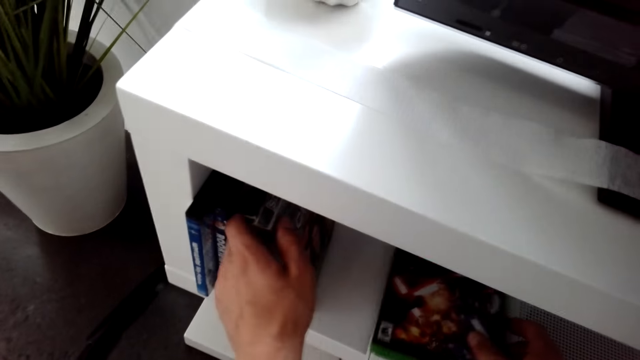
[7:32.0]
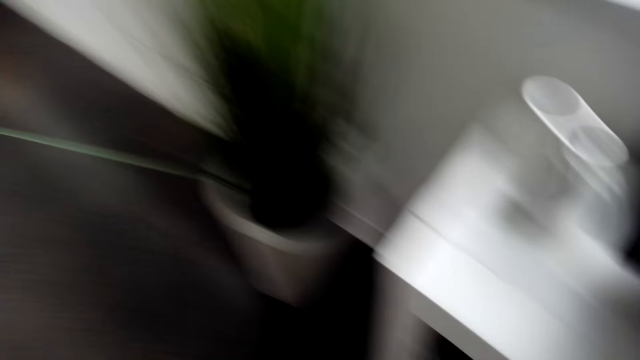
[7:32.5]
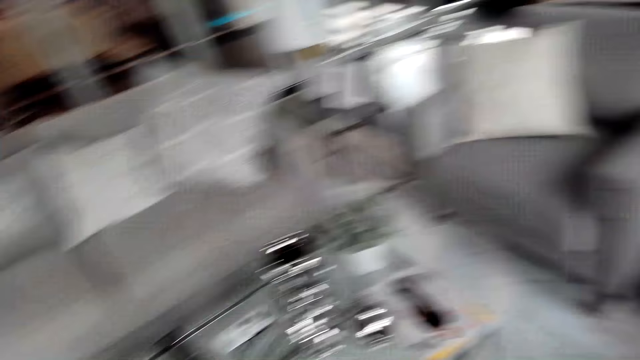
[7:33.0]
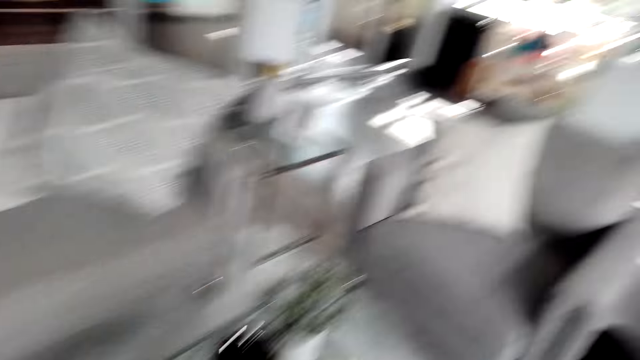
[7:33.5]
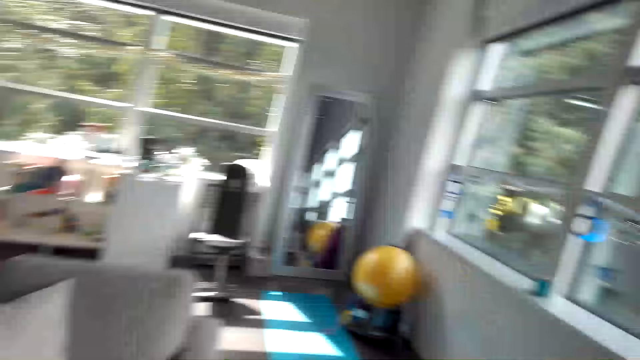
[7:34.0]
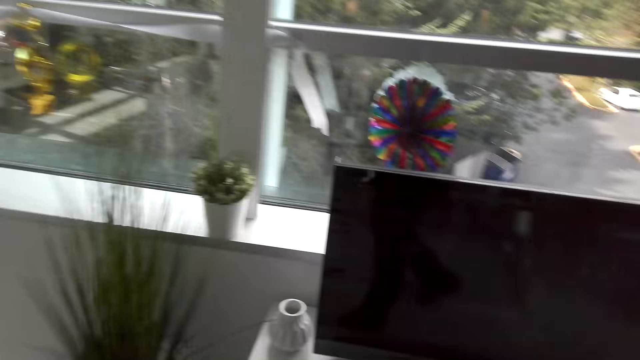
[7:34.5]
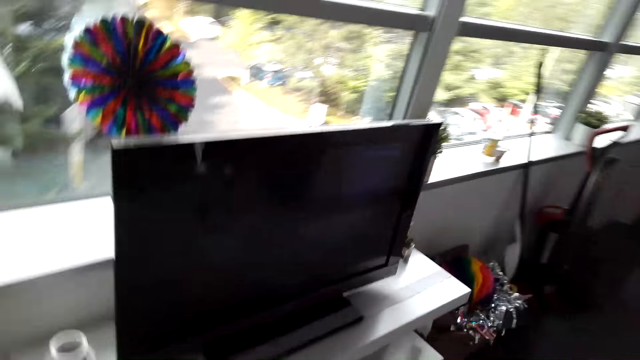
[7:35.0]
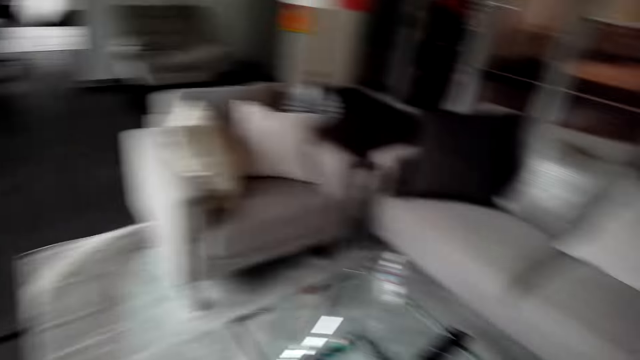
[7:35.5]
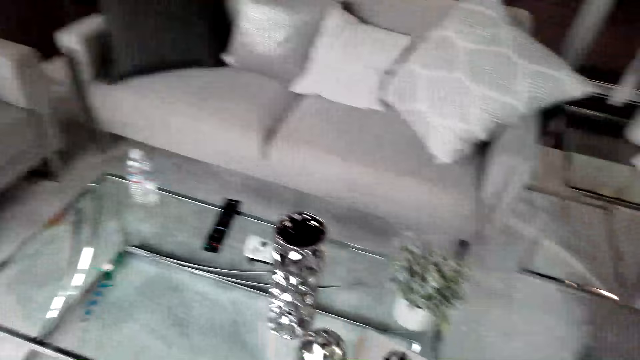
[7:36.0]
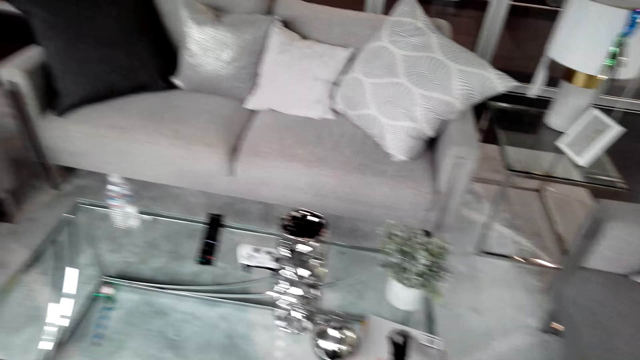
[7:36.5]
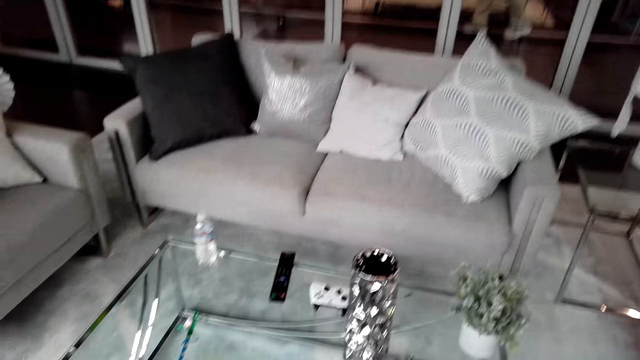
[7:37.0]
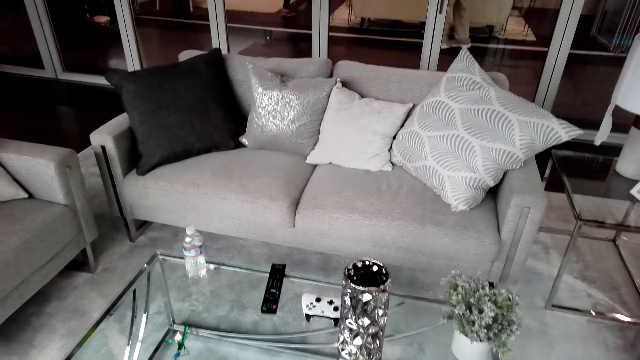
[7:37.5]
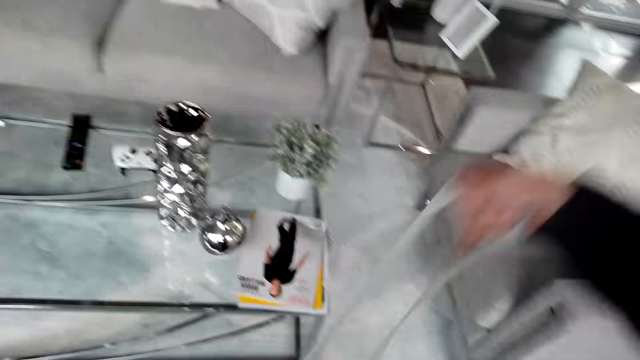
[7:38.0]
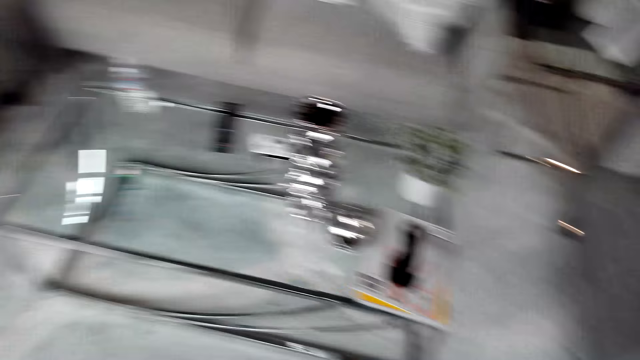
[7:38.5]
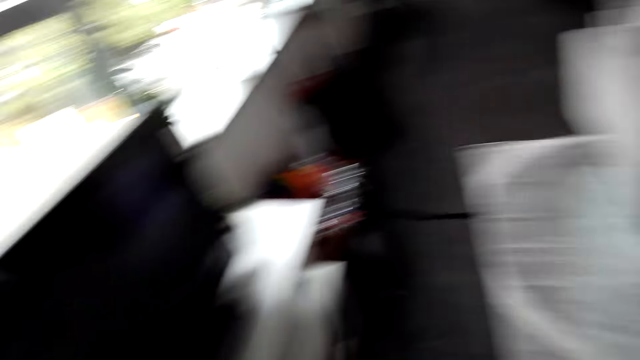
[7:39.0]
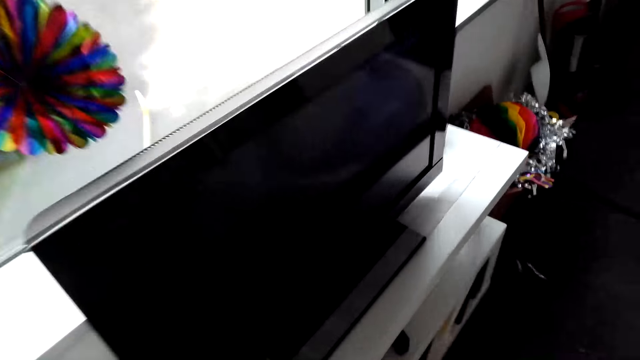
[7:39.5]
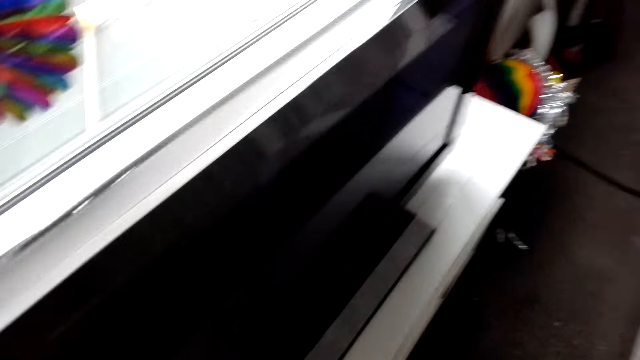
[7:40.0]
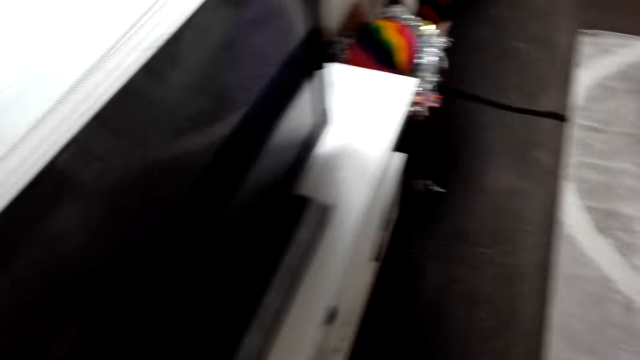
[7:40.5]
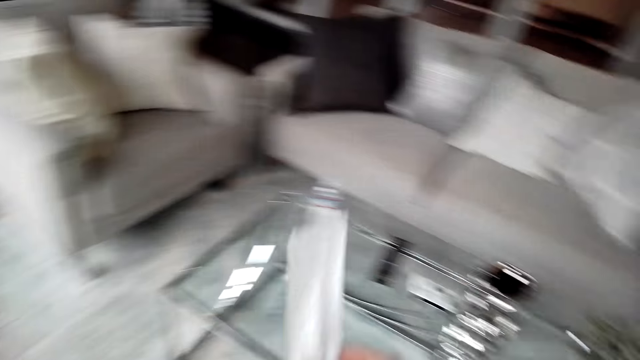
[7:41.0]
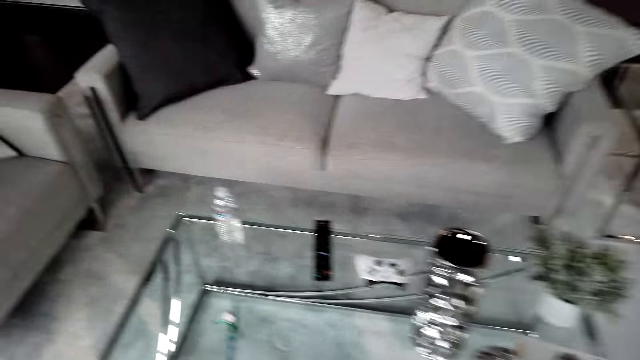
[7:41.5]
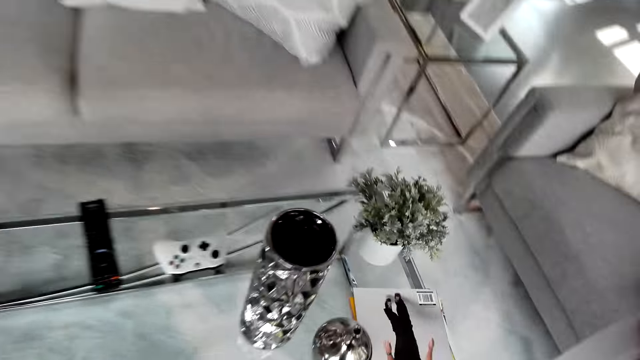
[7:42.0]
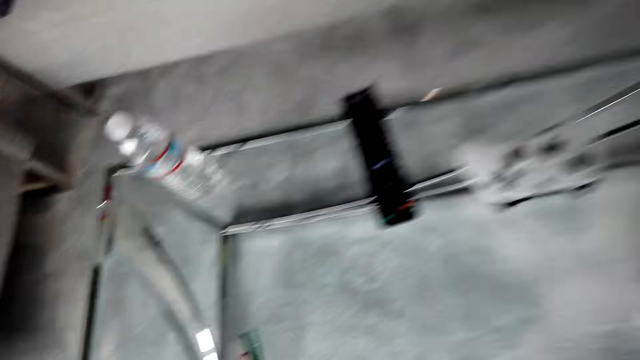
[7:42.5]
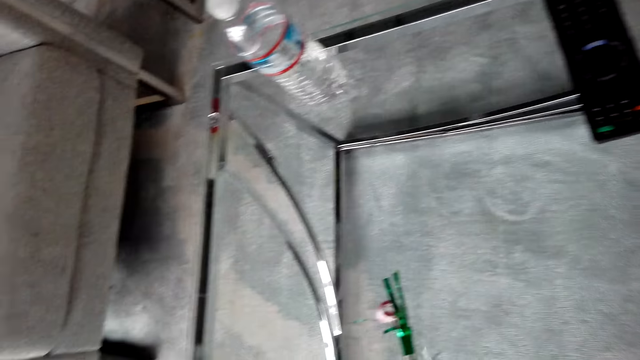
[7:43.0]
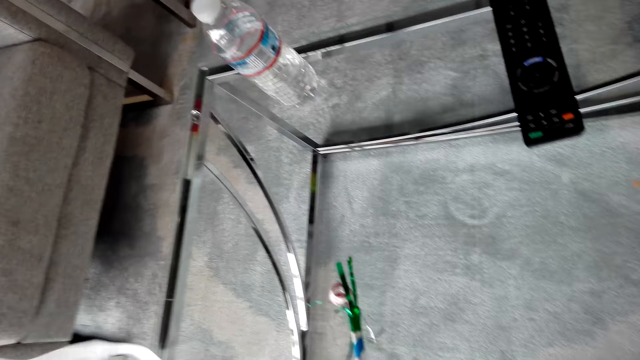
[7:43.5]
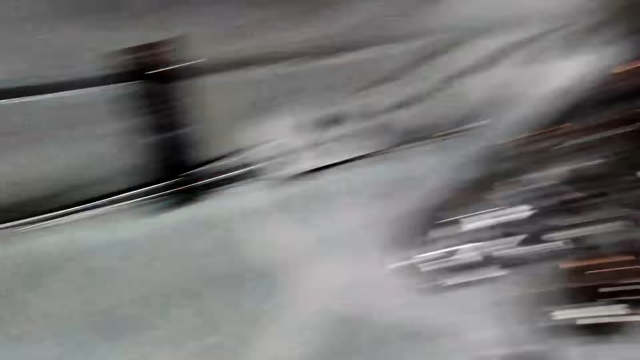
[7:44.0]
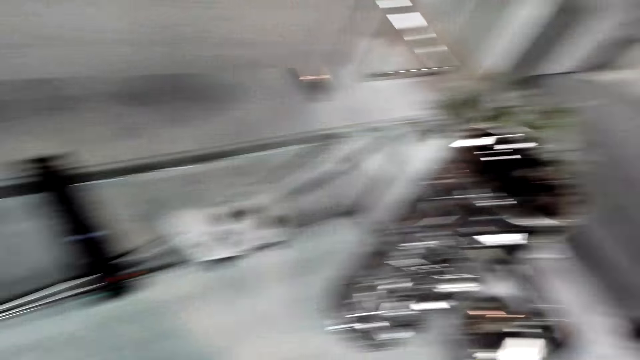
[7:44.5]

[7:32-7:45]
The camera wearer drops a CD. They put the paper on the shelf and straighten books on the shelf. They look around the house. They hold a strap. They pick up a tape. They stand beside the television. They hold the strap. They bend beside the table.

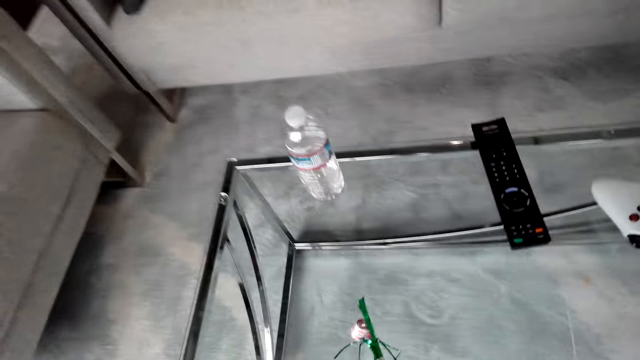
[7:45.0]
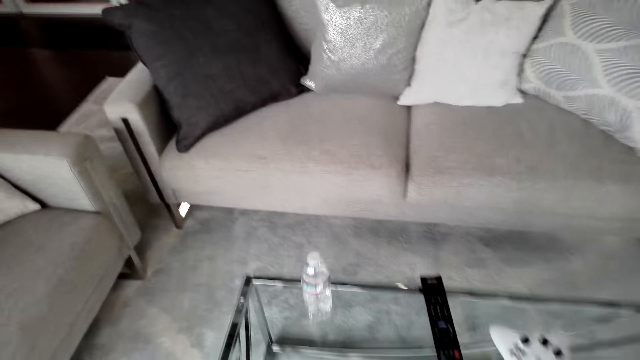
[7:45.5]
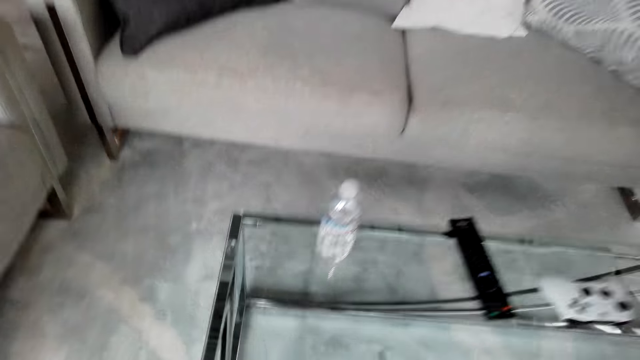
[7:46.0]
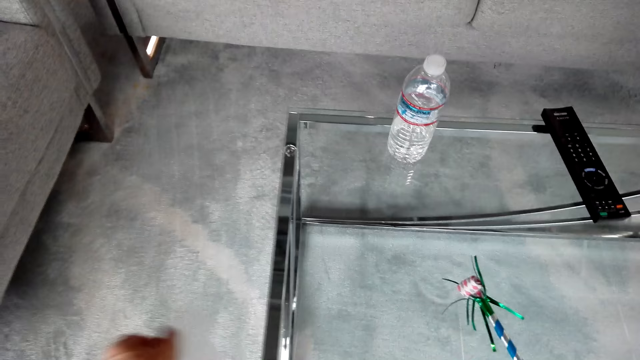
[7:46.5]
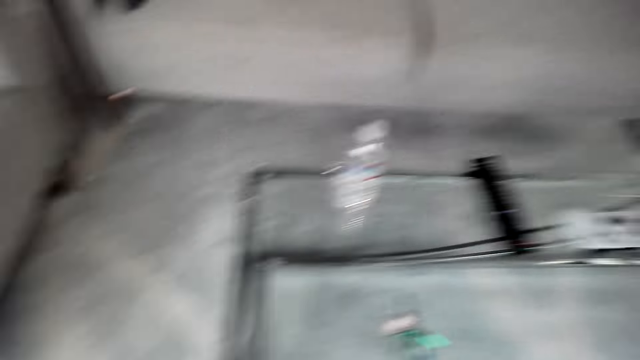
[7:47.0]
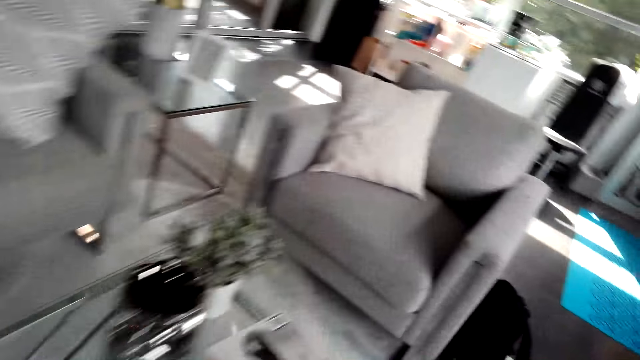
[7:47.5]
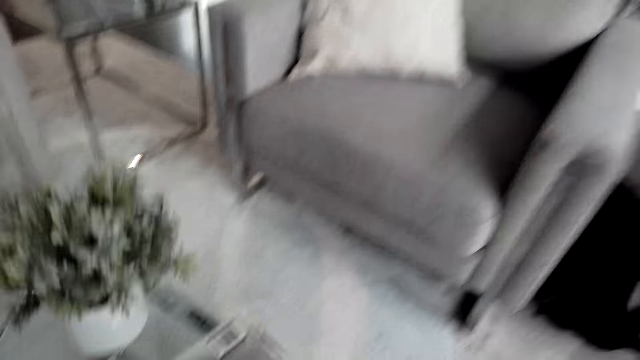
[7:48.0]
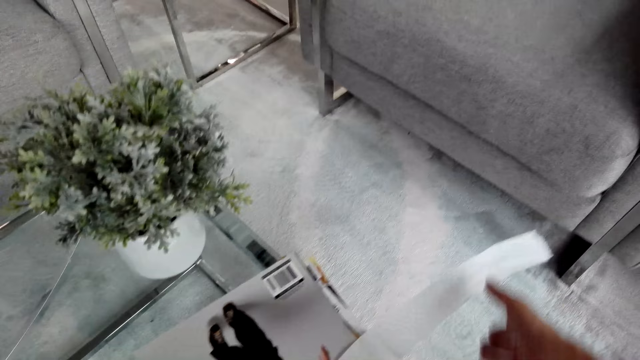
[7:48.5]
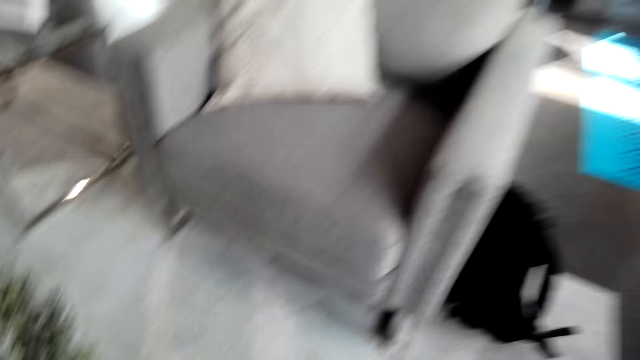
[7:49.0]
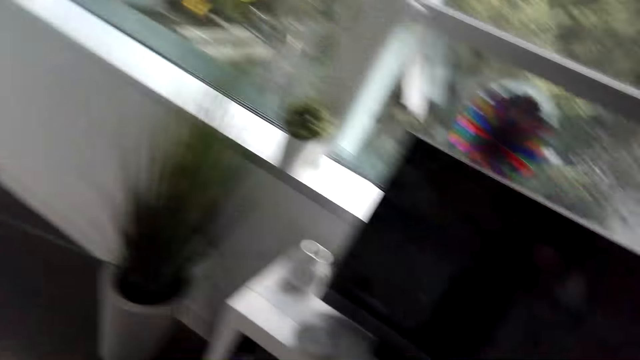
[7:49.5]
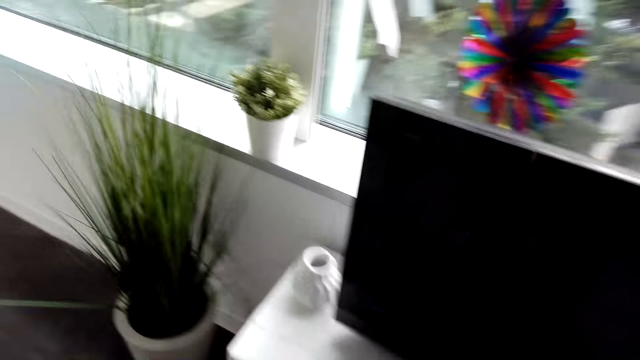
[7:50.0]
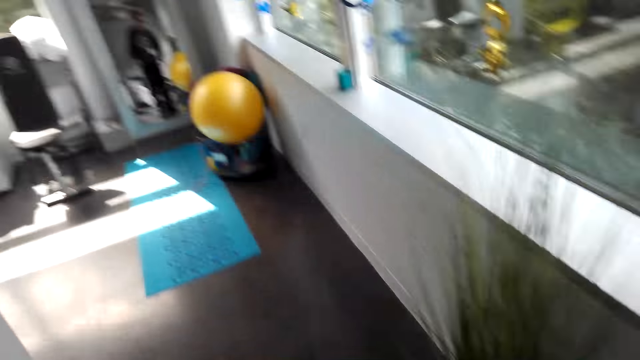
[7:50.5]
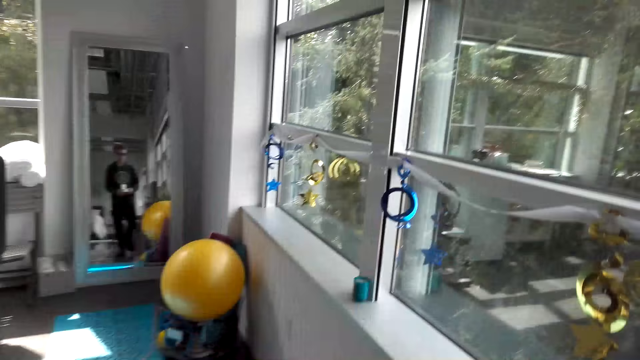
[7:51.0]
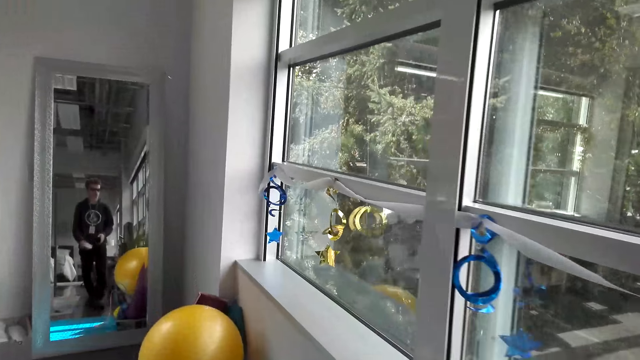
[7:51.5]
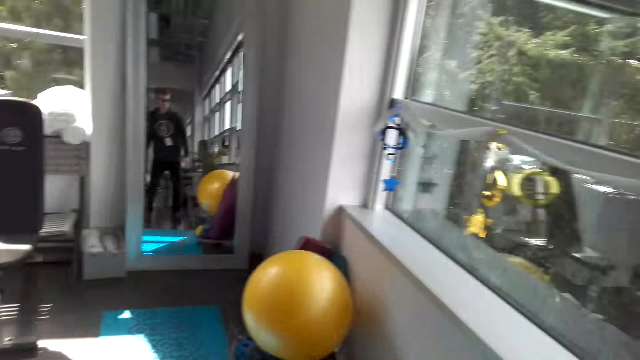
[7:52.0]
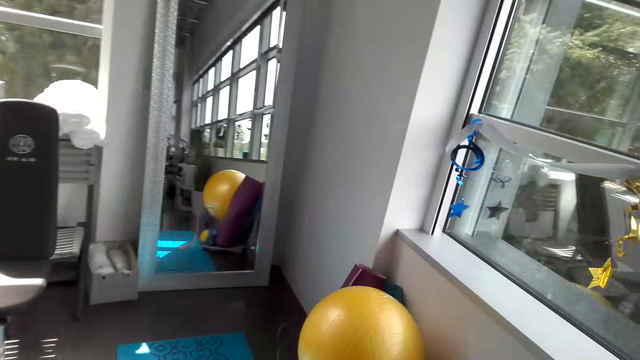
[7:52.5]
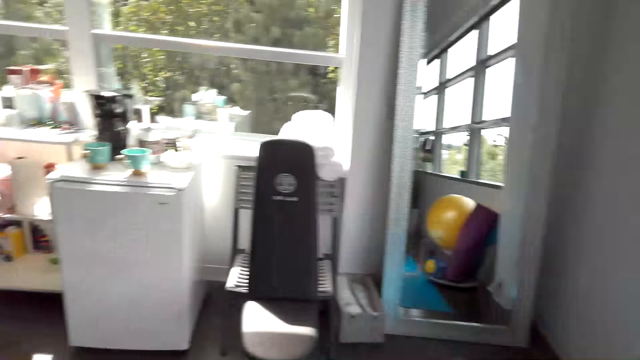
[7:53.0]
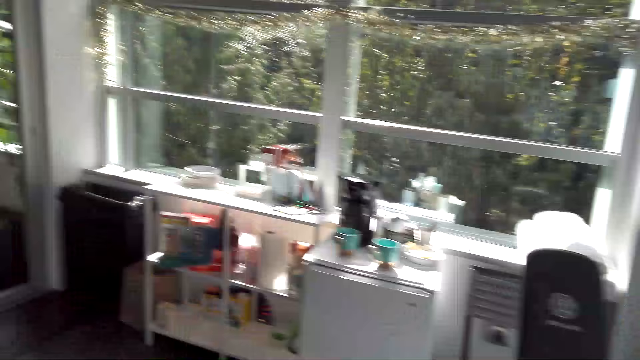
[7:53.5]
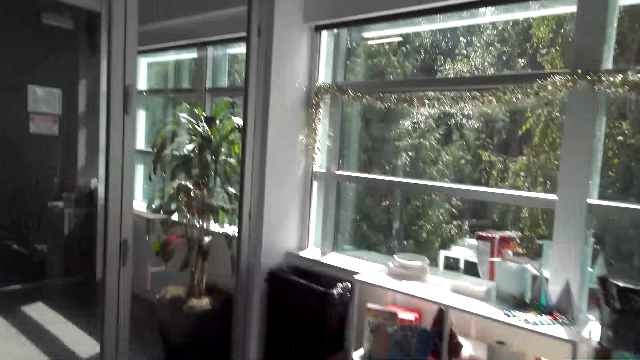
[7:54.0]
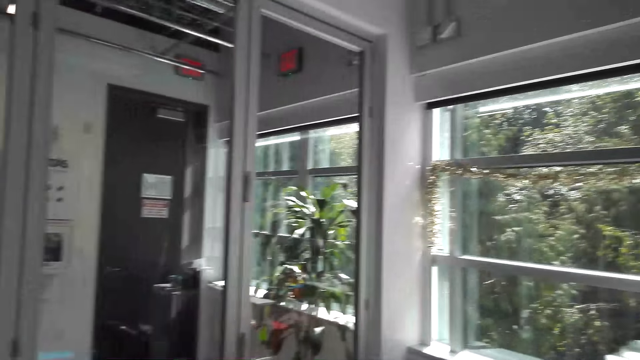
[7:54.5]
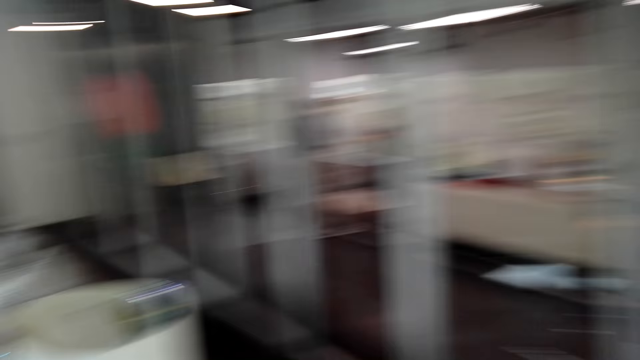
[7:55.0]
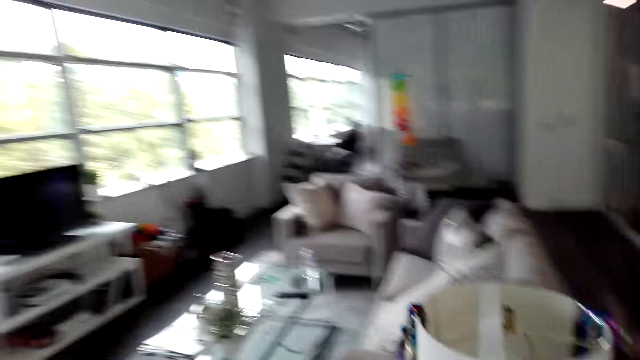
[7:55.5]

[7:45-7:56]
The camera wearer holds a strap. They place a tape on the table. They move around the house.
